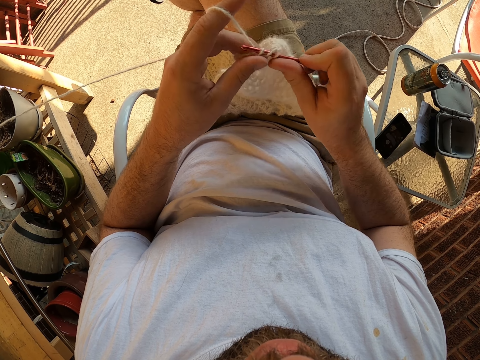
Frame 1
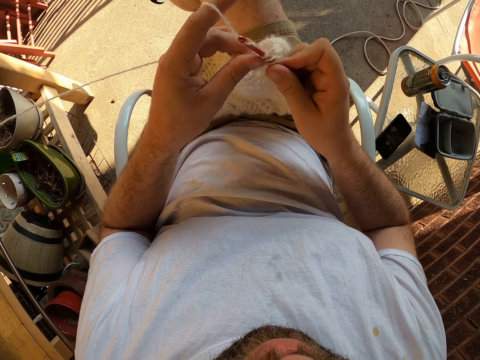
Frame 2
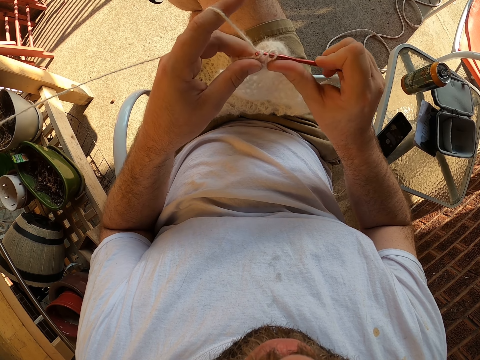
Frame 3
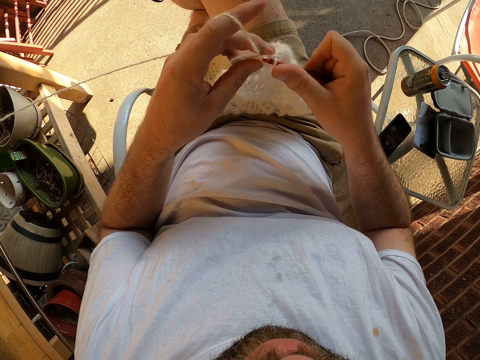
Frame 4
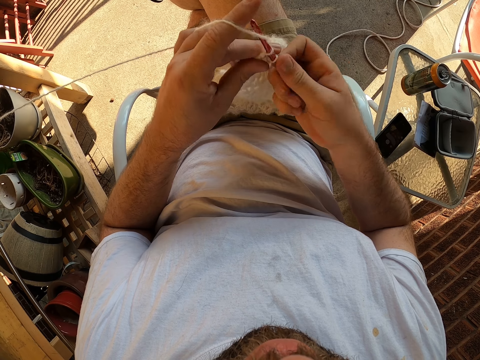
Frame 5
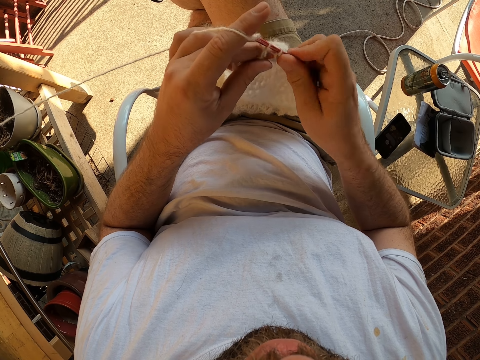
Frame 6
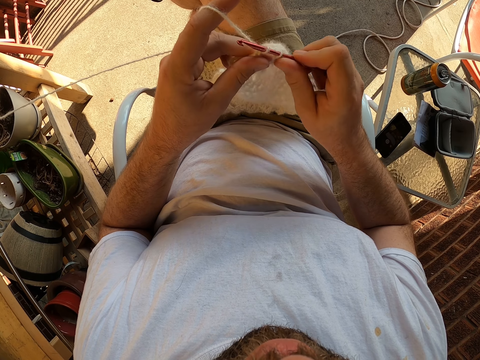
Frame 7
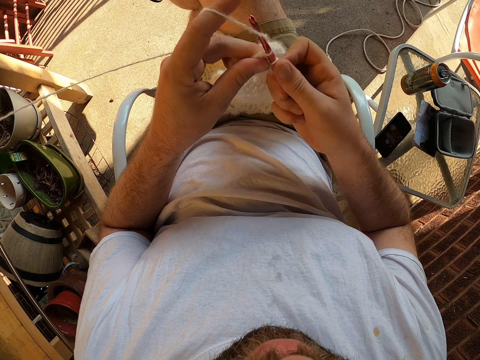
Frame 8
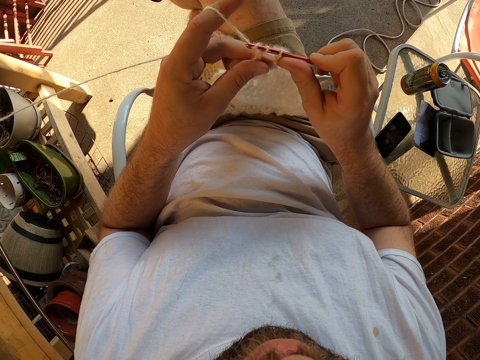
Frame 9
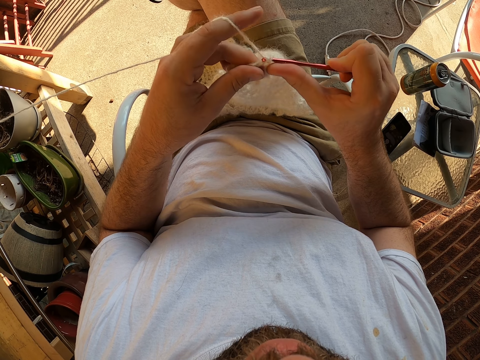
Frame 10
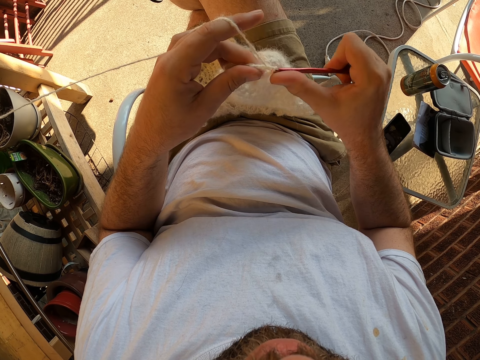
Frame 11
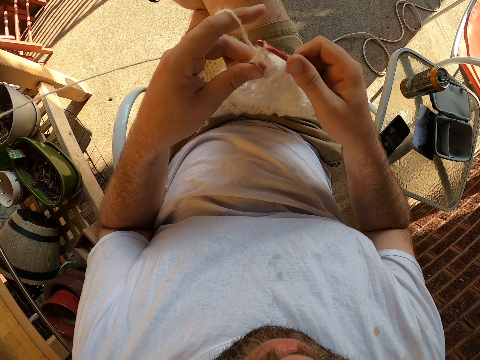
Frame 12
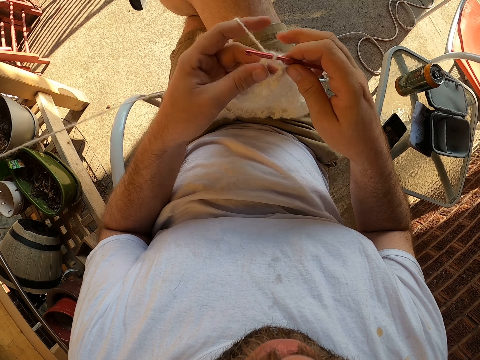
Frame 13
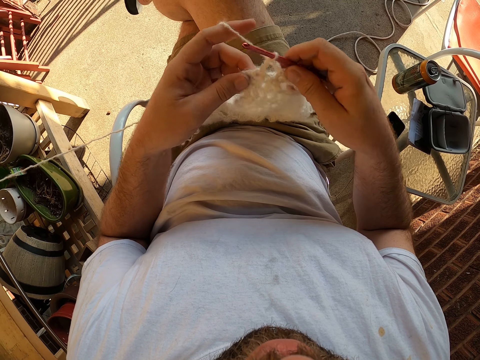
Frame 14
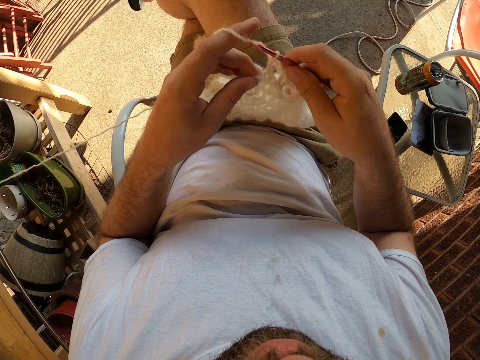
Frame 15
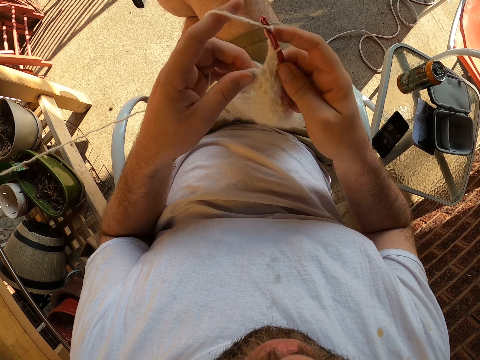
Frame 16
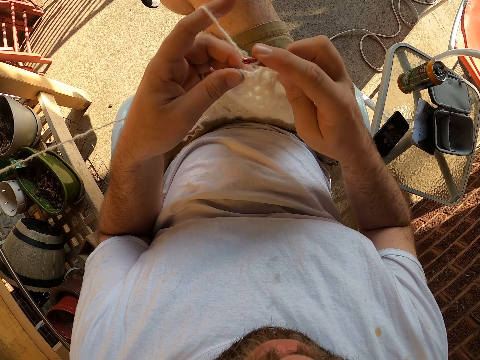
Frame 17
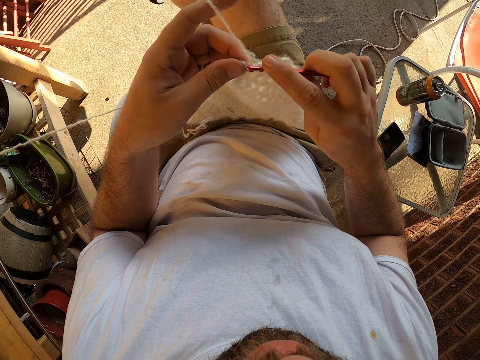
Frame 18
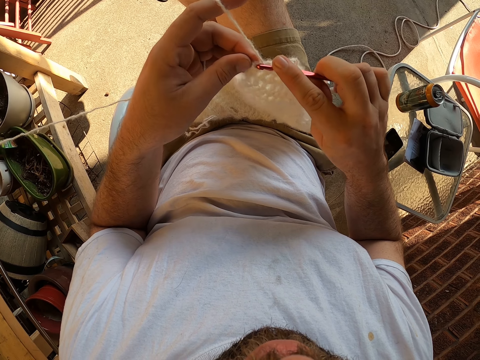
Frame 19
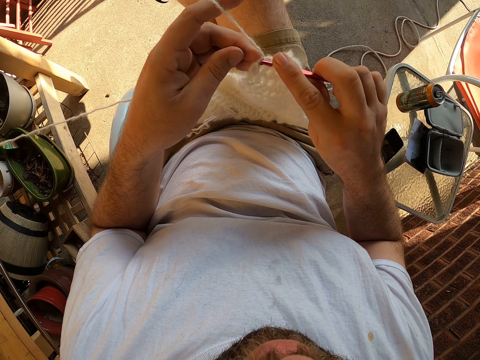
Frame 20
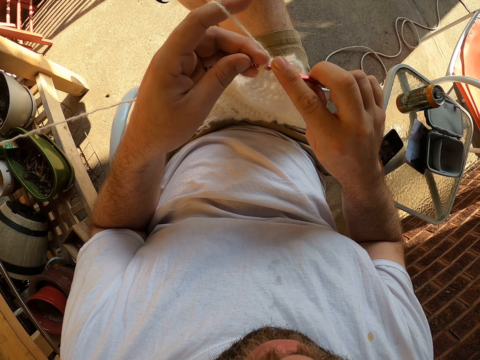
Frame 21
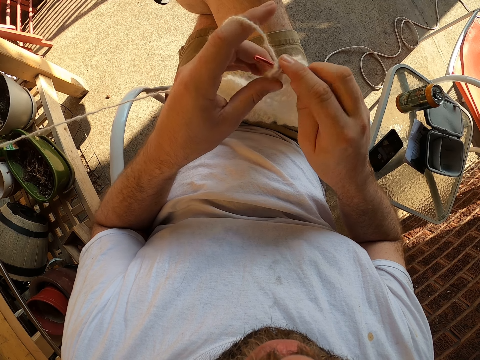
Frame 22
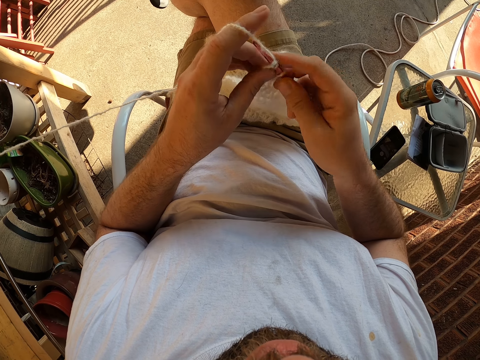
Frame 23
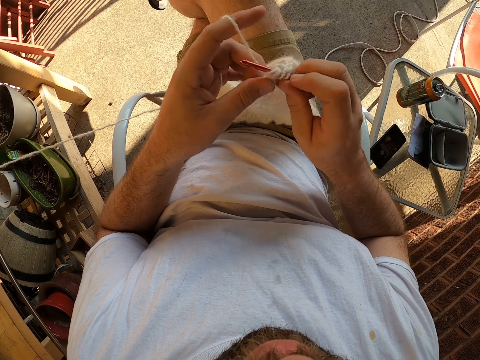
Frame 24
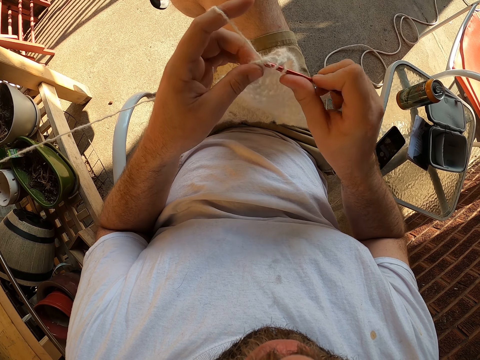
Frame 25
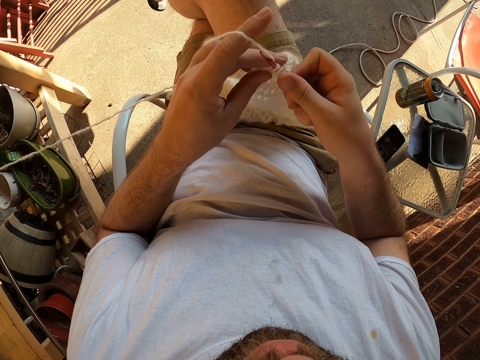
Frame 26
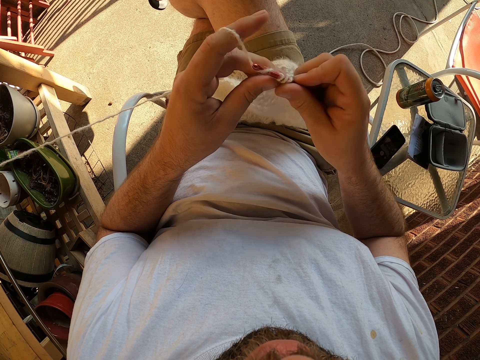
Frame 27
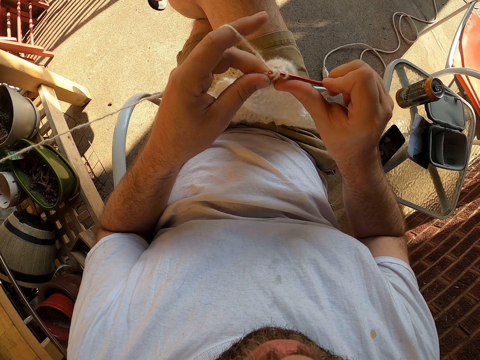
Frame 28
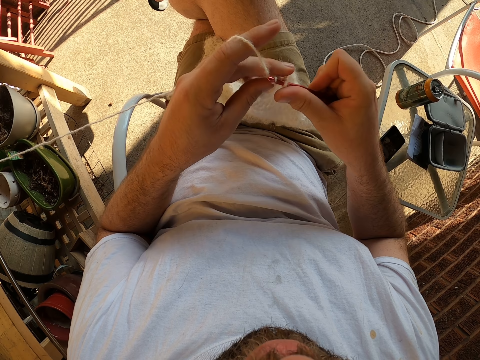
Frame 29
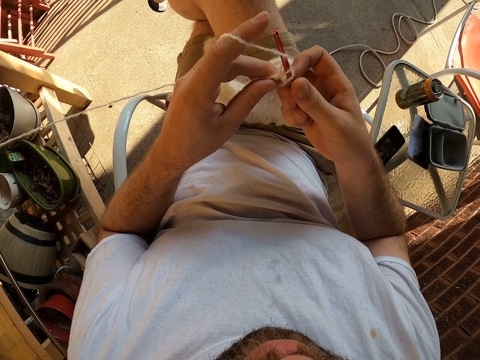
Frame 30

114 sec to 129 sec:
The camera wearer adjusts fingers on the fabric. They crochet.

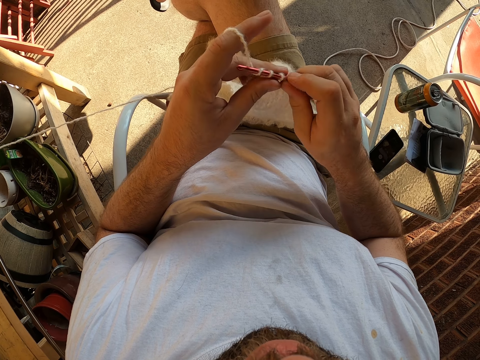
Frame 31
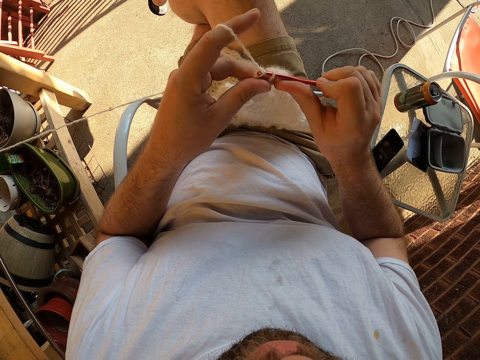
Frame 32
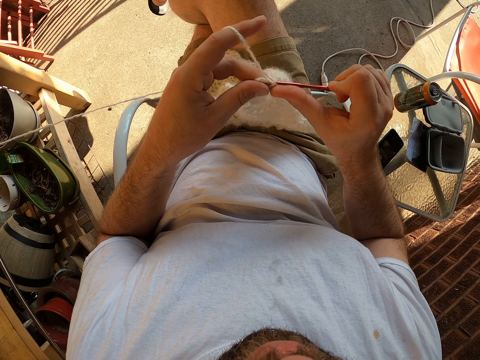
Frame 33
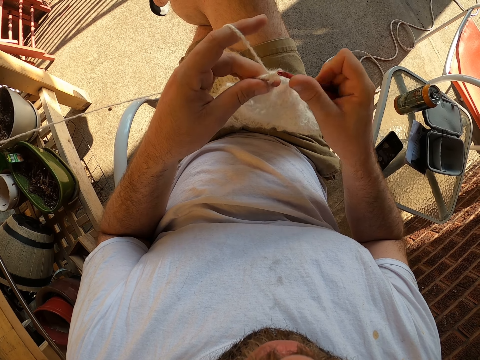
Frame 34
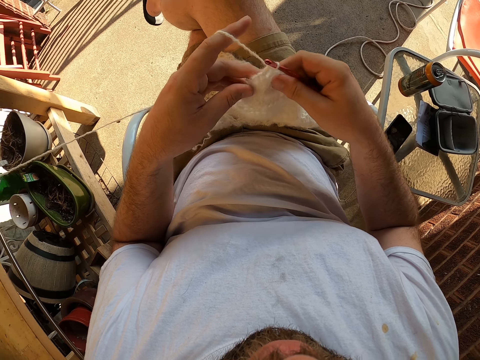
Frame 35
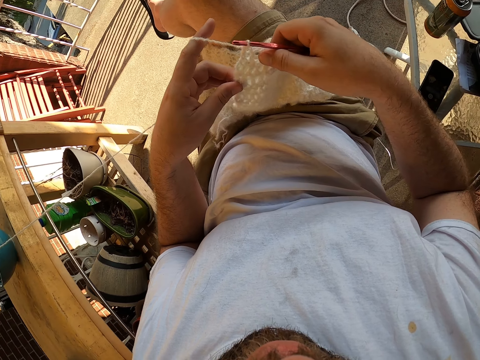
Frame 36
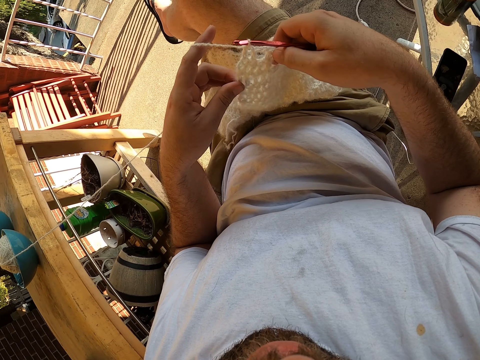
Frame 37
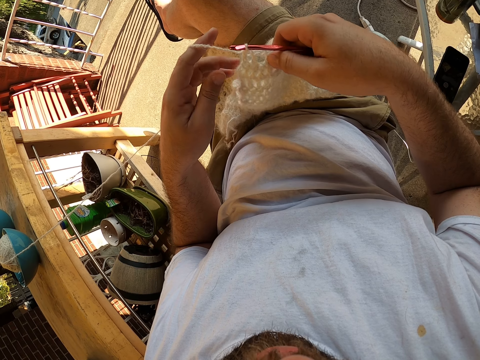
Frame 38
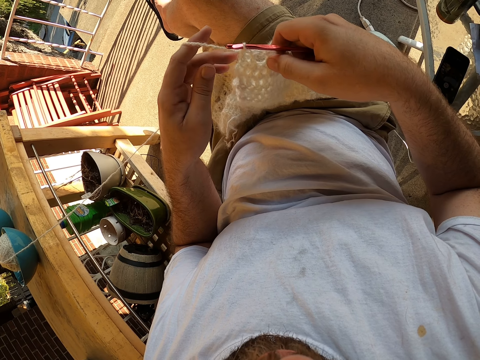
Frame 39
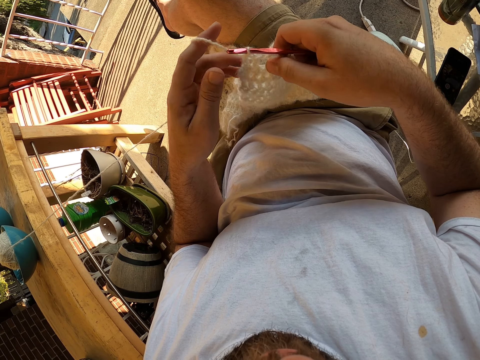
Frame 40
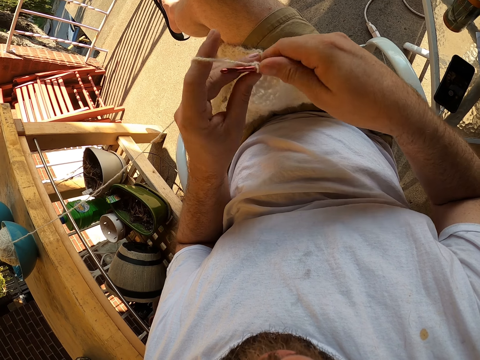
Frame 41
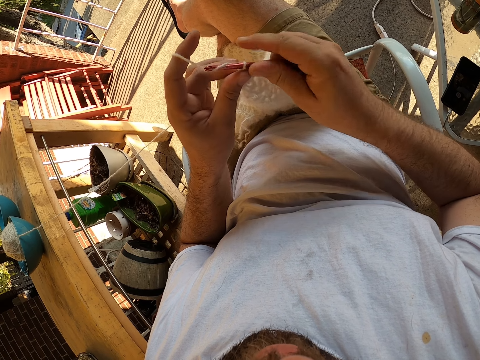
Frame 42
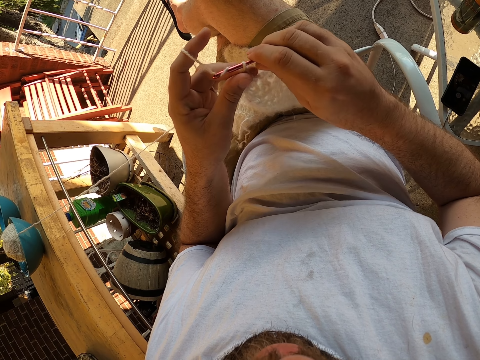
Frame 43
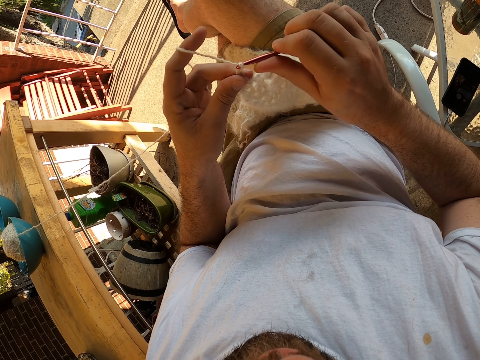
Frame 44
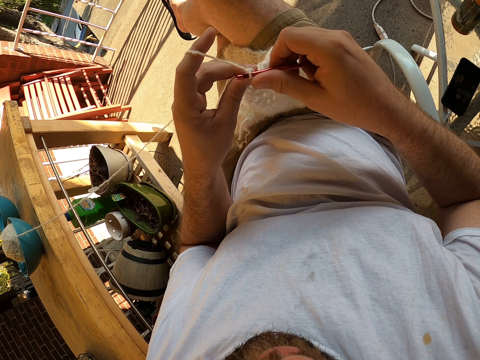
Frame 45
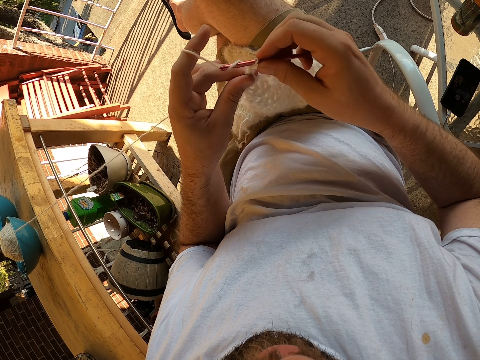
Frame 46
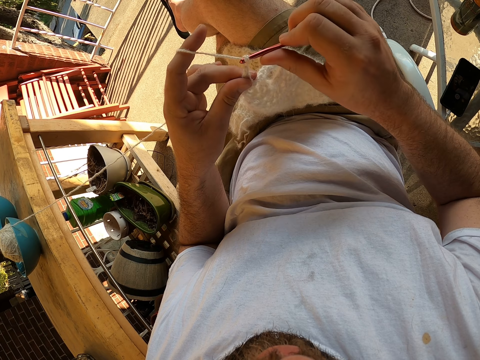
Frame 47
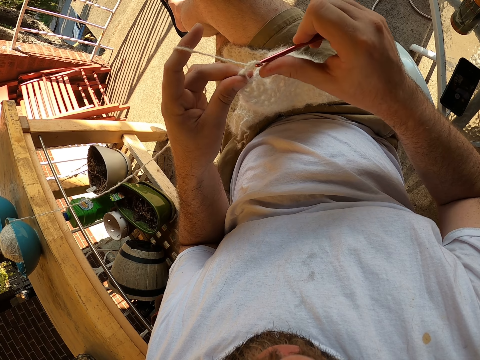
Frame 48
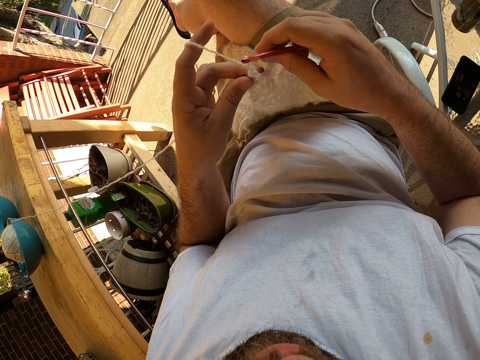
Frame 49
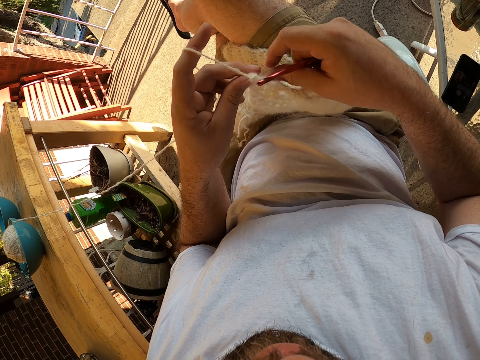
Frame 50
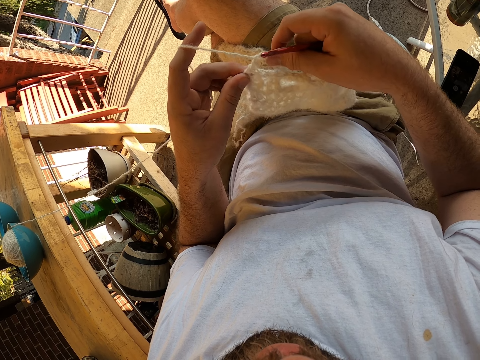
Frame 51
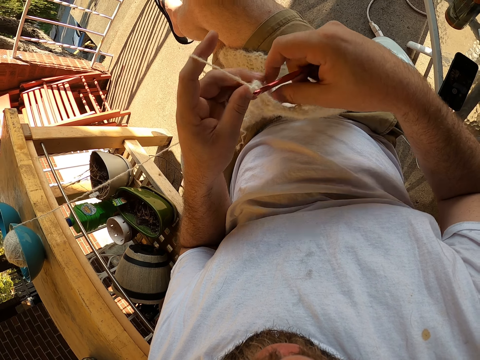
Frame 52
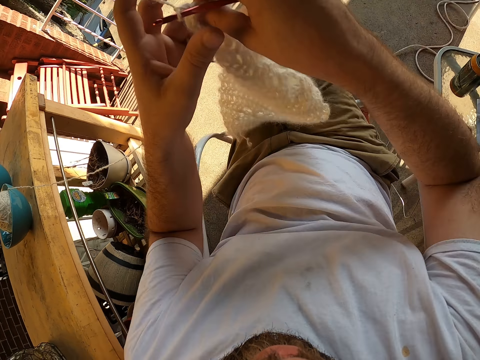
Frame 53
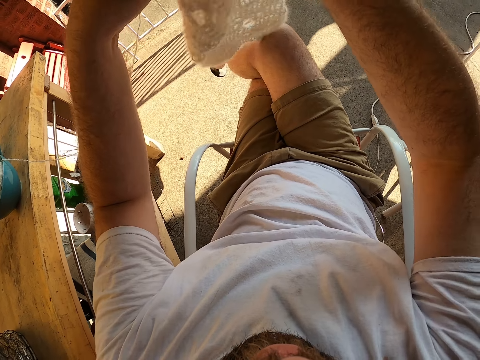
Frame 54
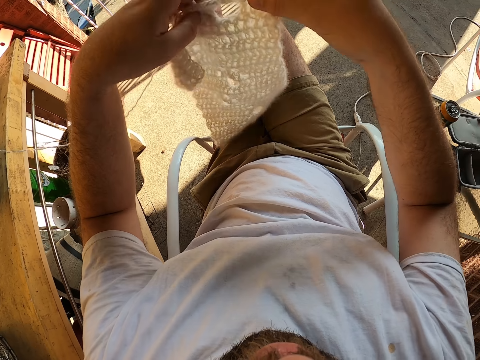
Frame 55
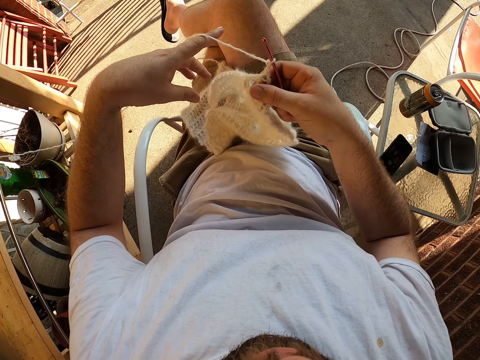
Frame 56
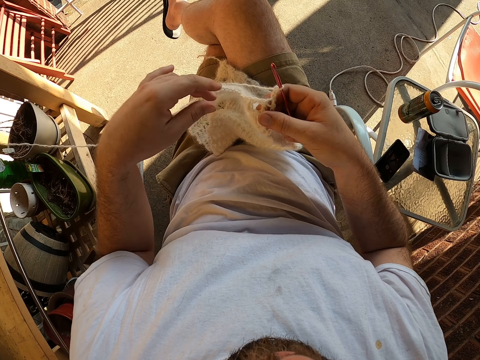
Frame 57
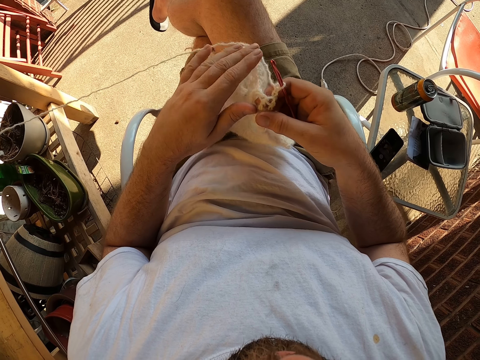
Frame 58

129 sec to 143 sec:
The camera wearer checks the fabric. They crochet the fabric. They turn the knitted yarn to the other side.
